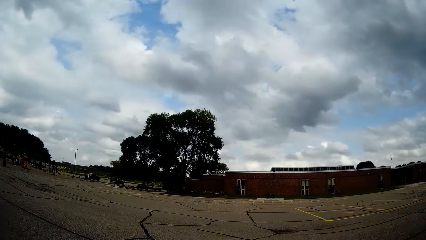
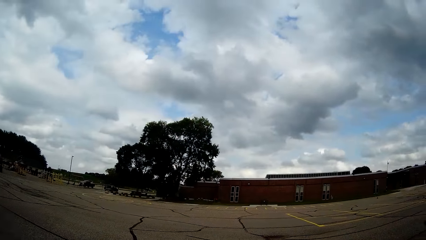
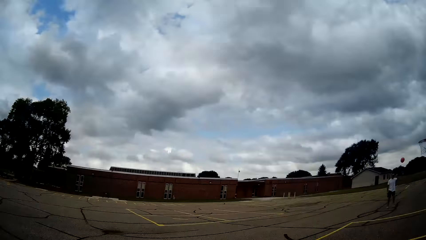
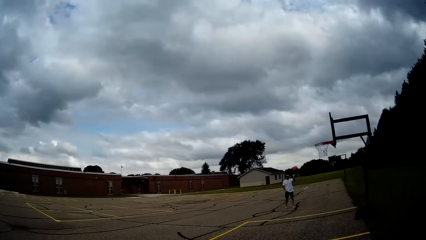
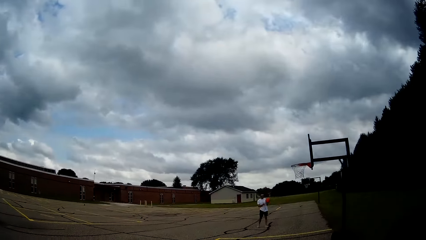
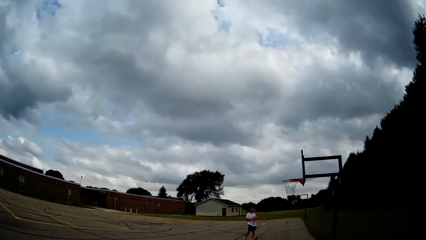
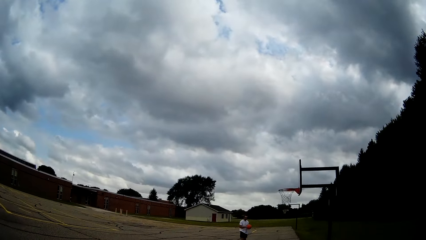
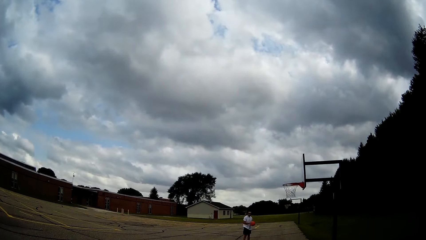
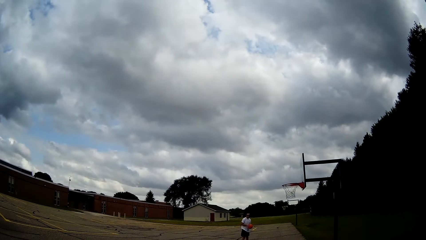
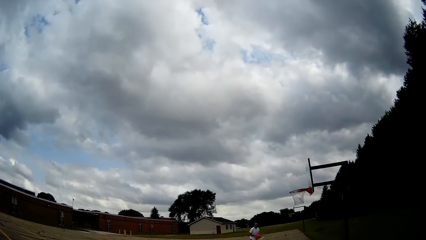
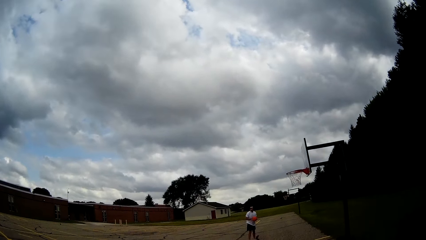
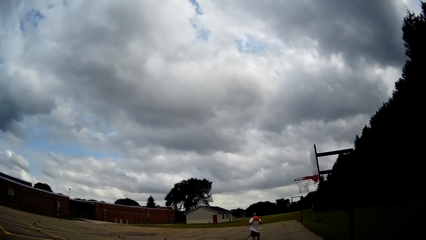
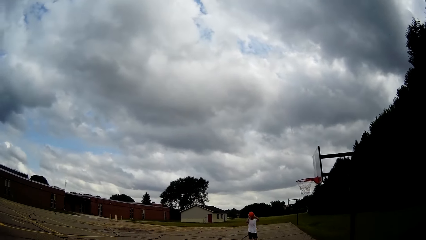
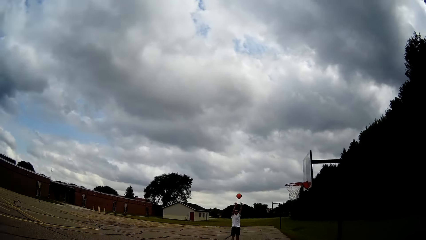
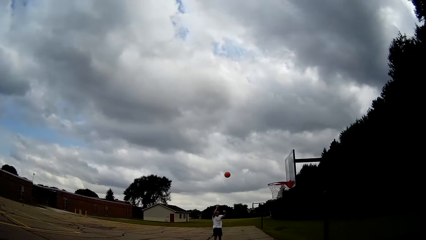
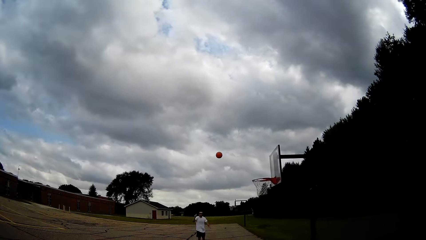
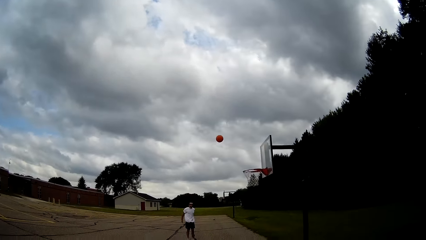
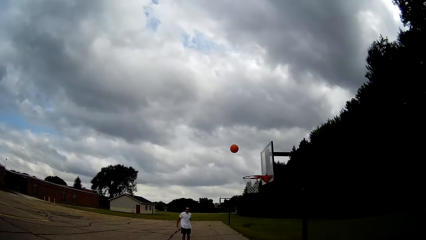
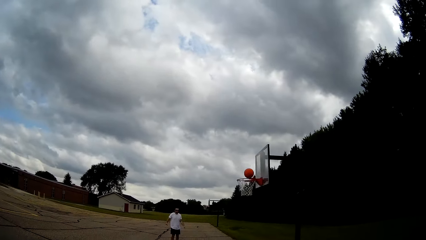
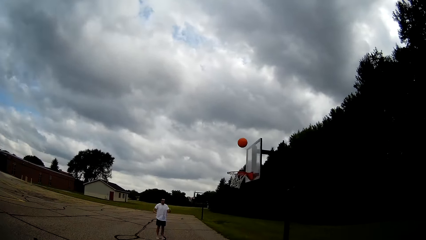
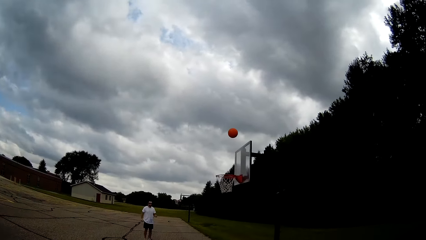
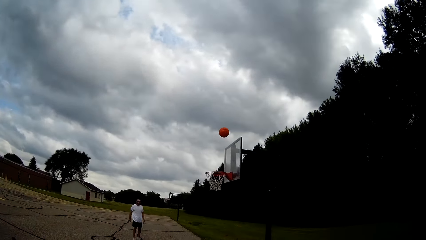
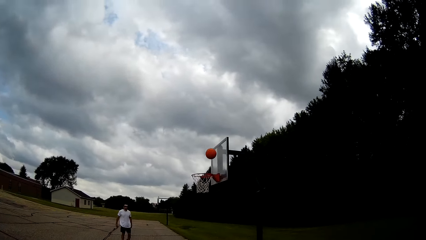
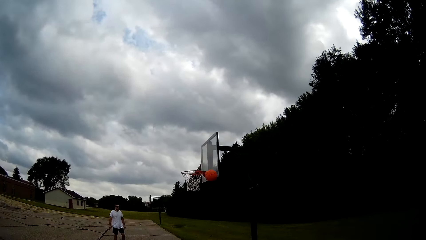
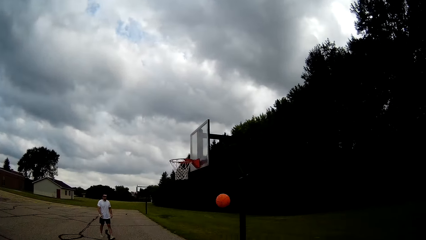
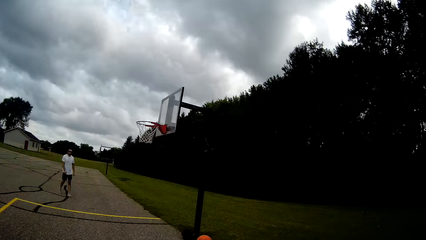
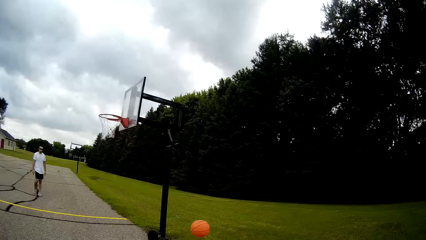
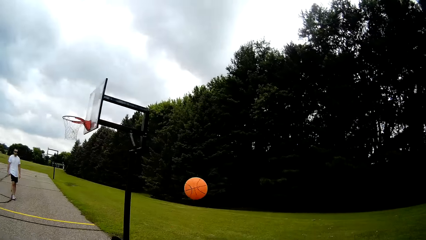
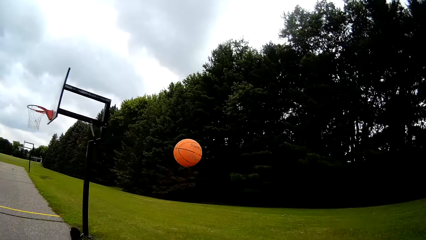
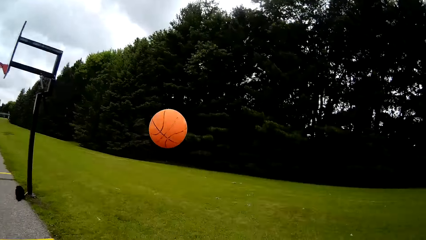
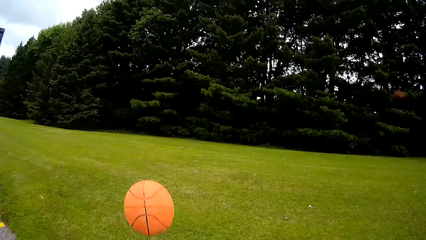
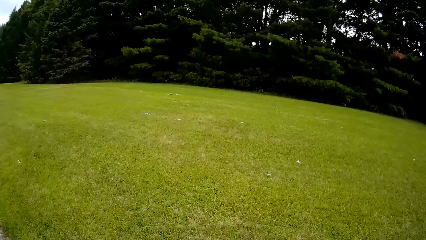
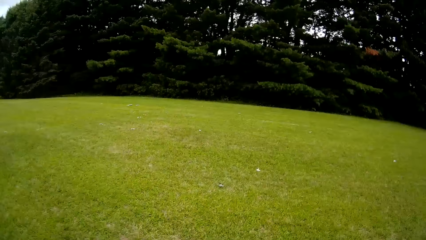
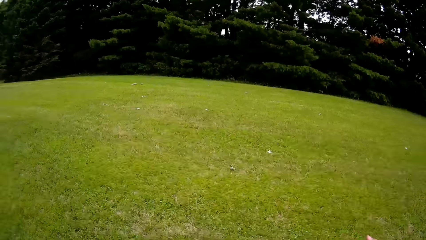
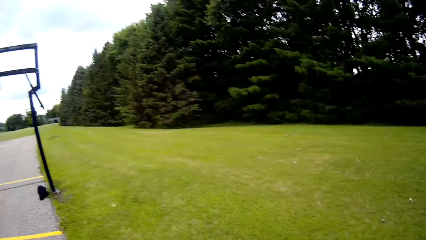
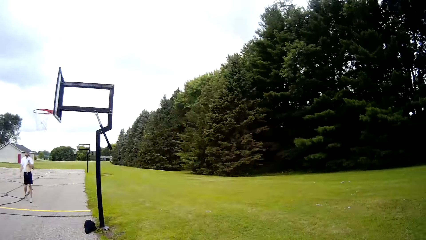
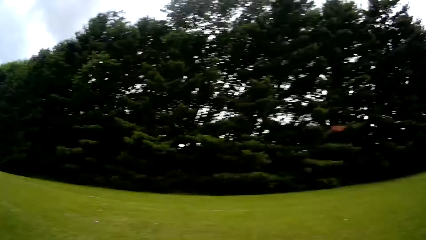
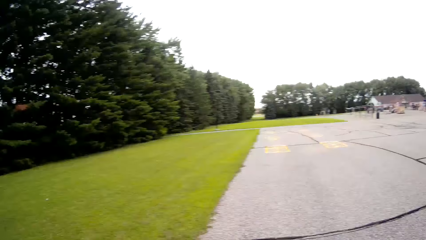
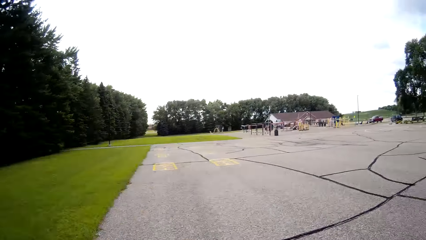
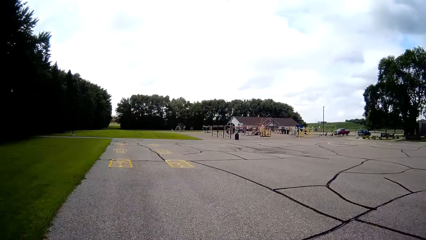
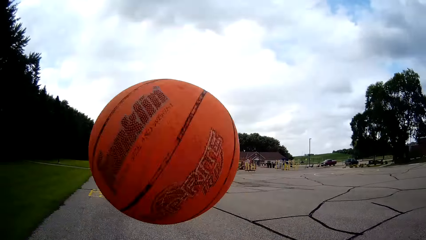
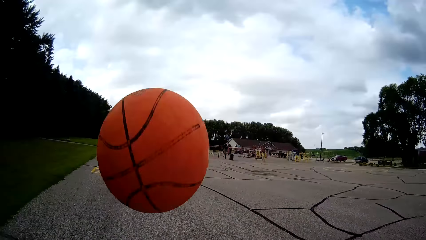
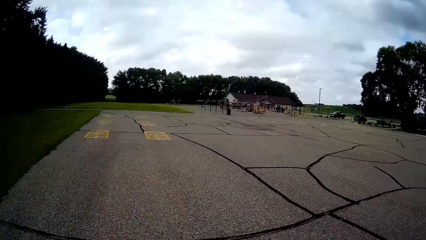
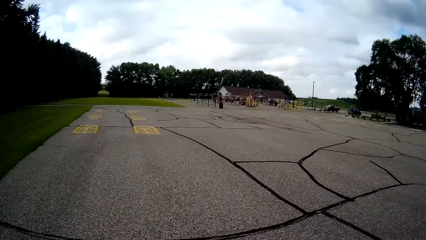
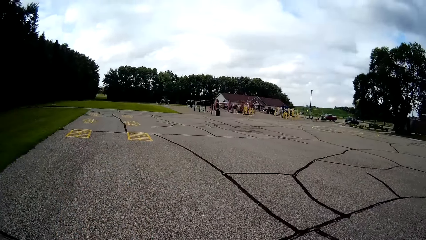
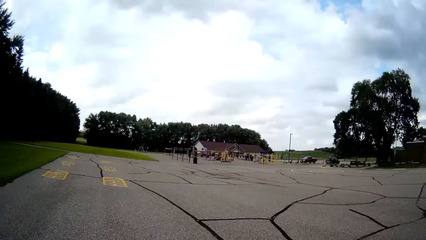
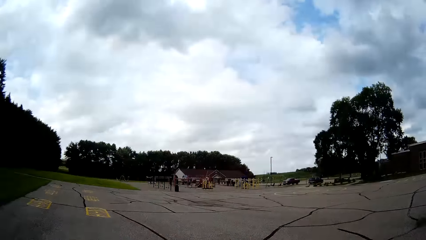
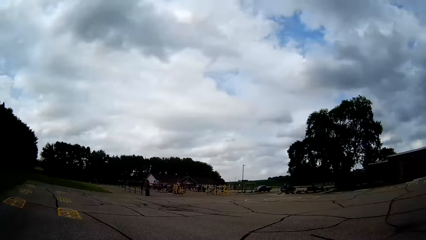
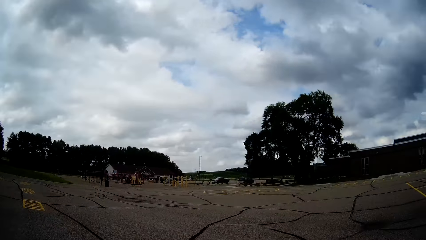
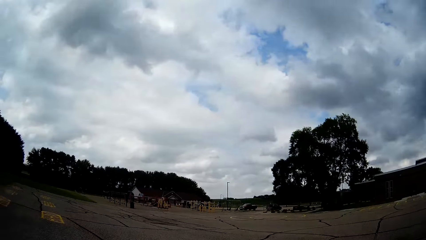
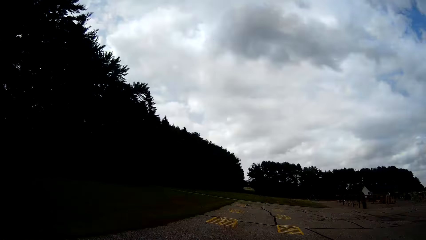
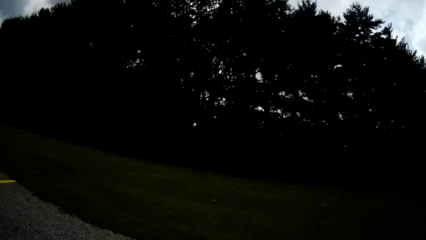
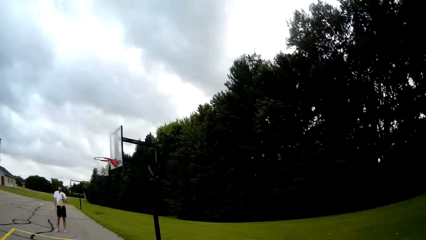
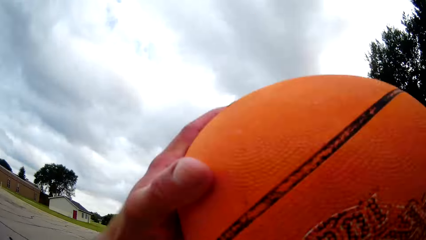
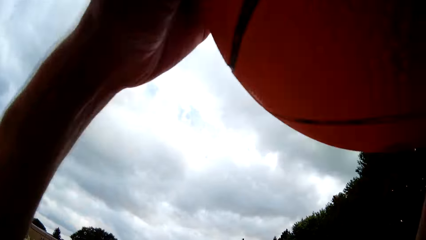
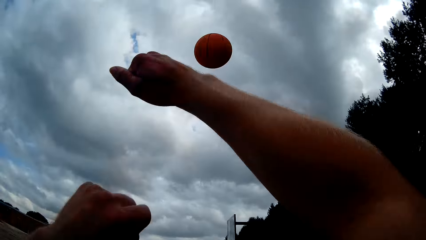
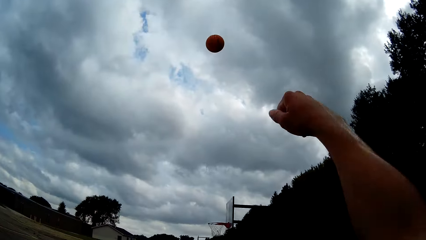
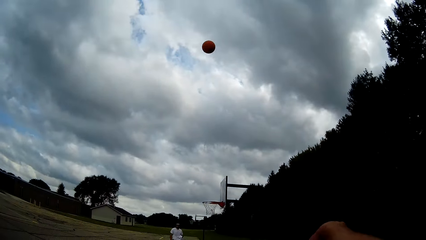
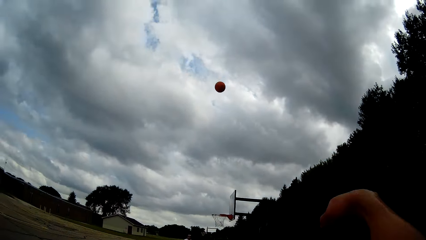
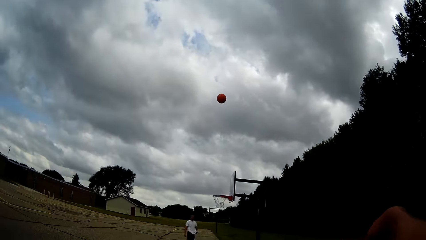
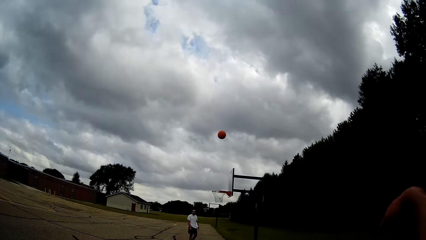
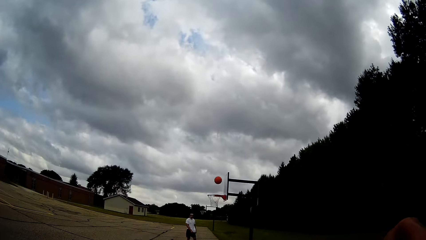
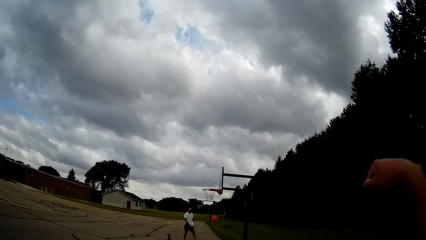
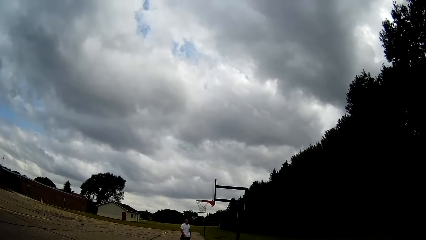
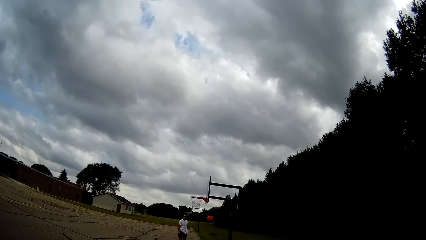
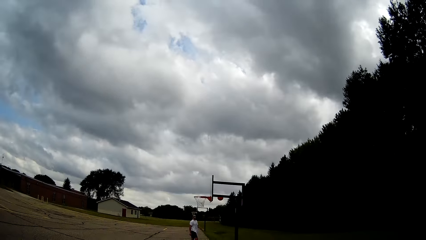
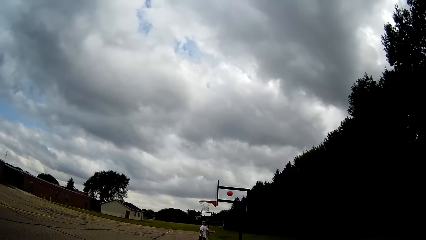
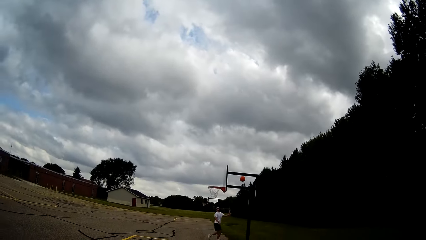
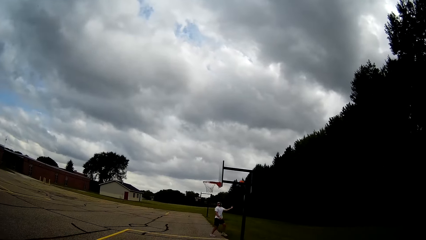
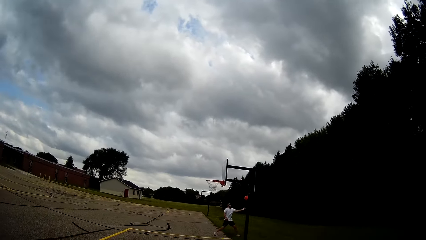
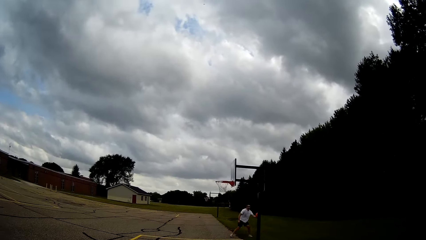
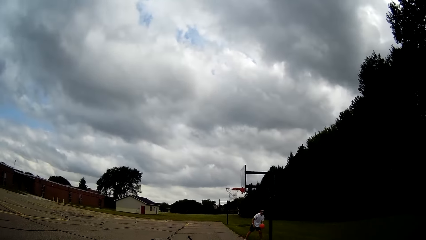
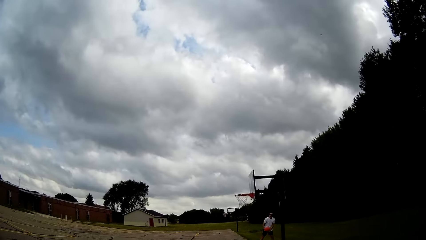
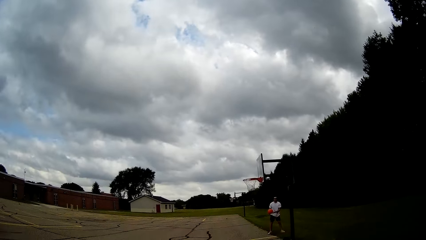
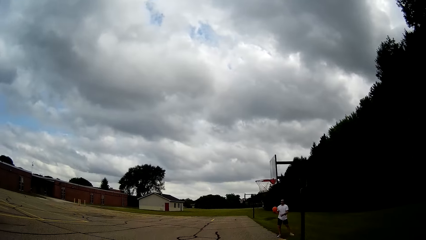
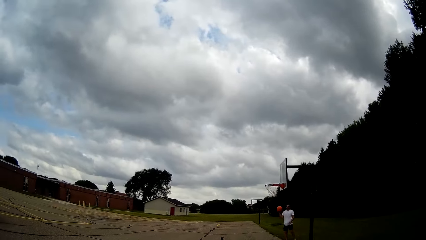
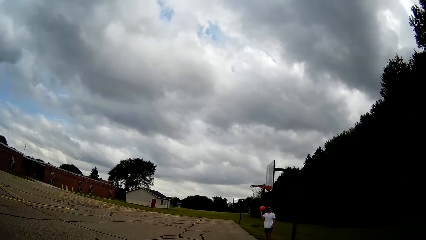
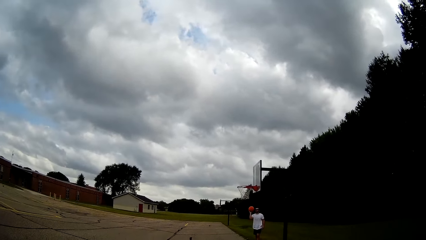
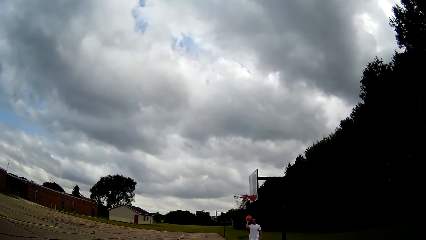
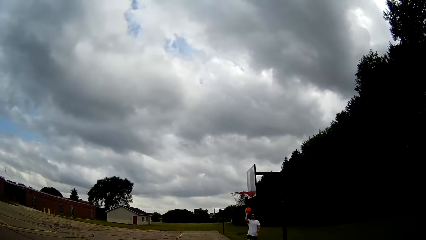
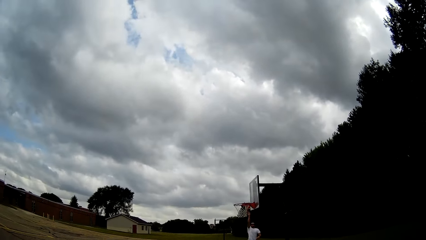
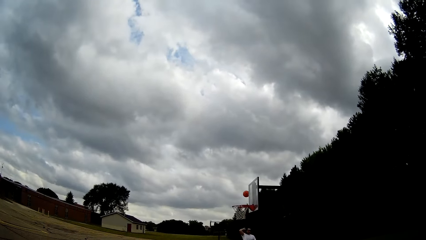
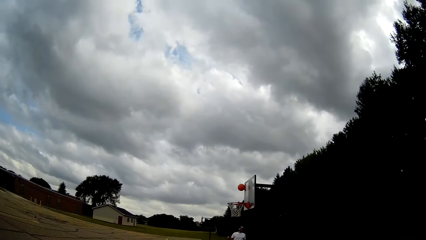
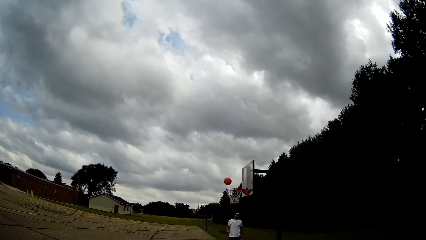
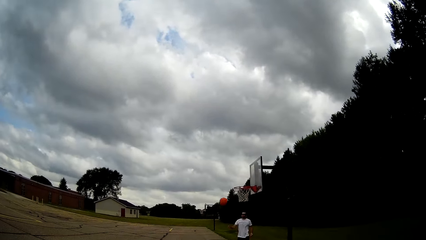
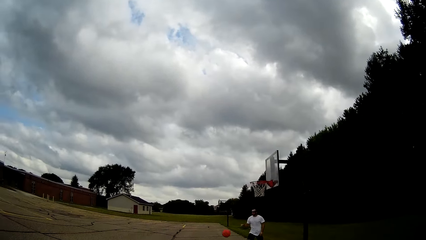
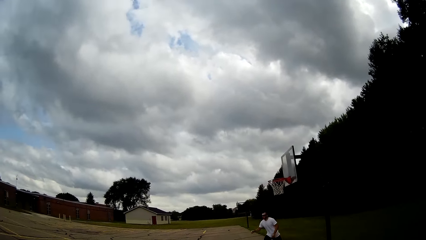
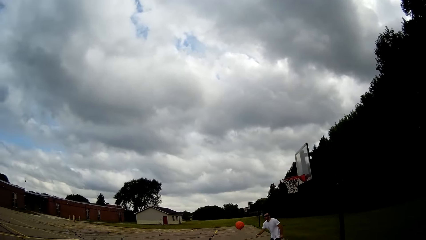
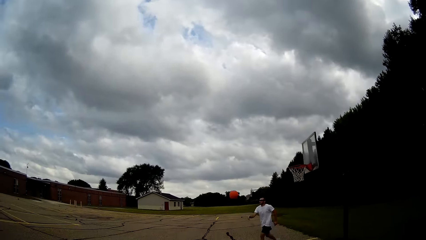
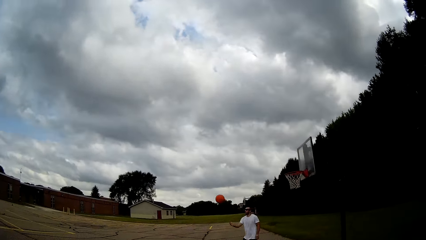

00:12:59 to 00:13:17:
A person holds the basketball. The person catches the ball and throws the ball on the basketball hoop. The camera wearer catches the ball and picks up the basketball. They bounce the ball in the court. They throw the ball close to the basketball hoop. The person holds the basketball and catches the ball. The person throws the ball close to the basketball hoop.
